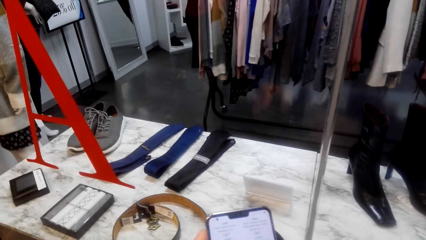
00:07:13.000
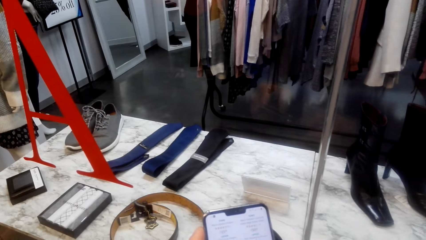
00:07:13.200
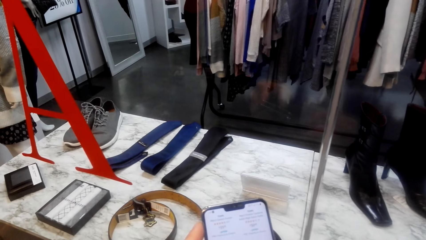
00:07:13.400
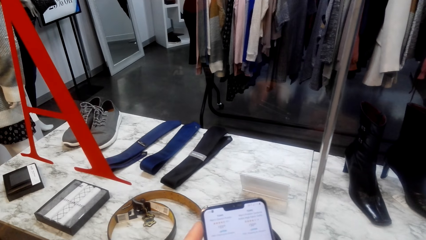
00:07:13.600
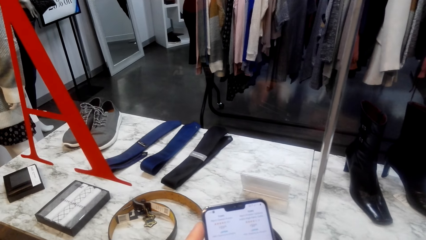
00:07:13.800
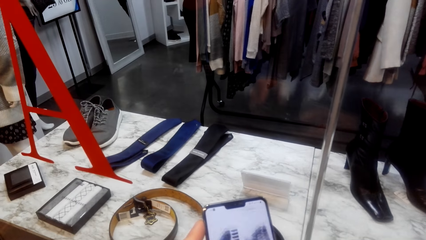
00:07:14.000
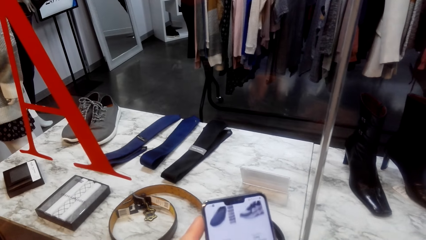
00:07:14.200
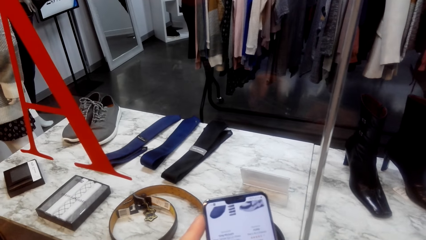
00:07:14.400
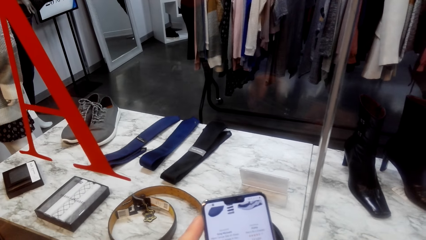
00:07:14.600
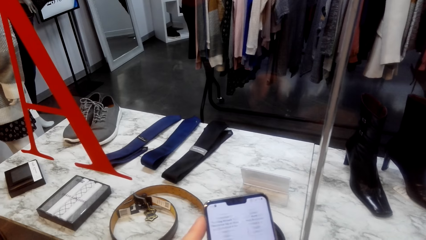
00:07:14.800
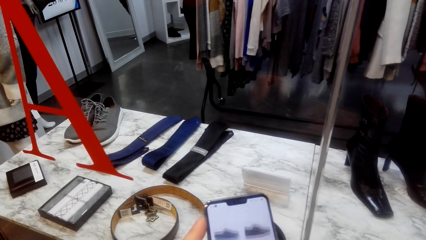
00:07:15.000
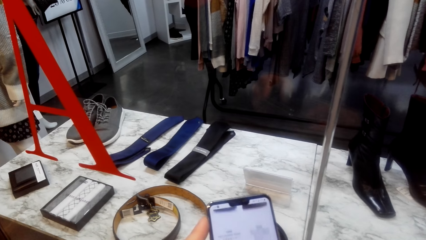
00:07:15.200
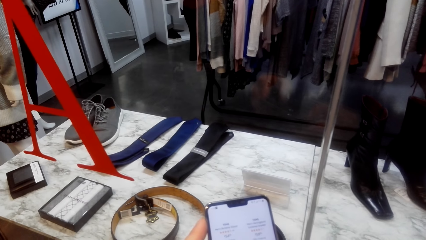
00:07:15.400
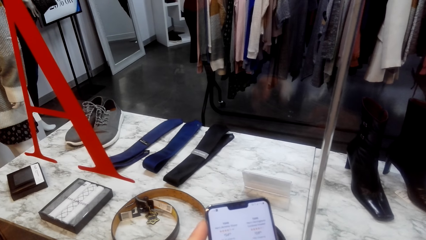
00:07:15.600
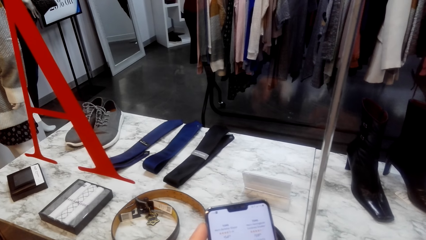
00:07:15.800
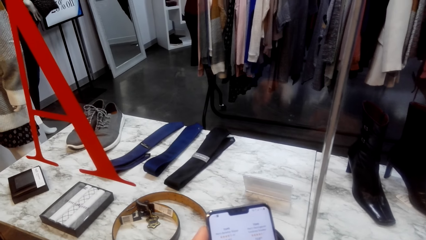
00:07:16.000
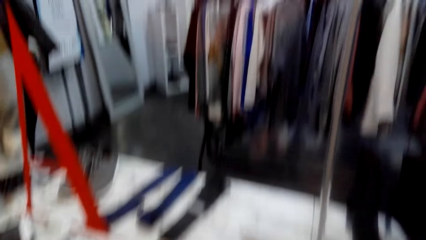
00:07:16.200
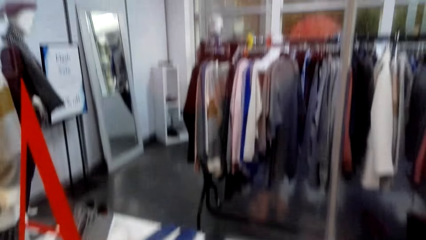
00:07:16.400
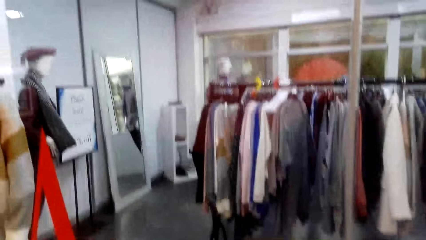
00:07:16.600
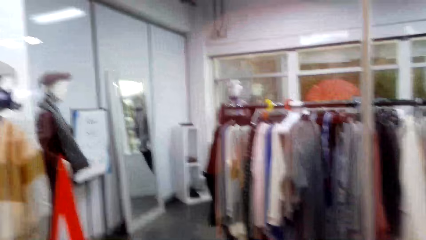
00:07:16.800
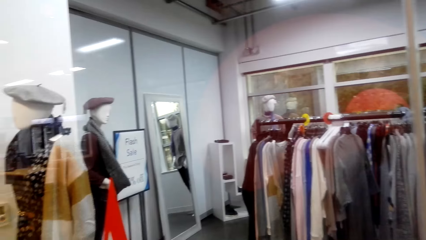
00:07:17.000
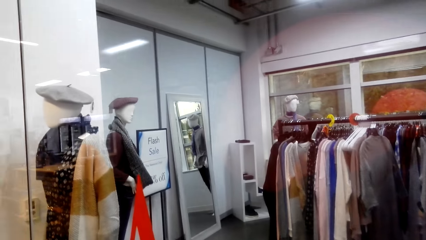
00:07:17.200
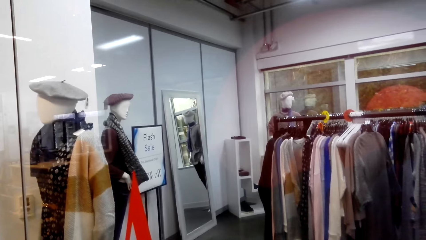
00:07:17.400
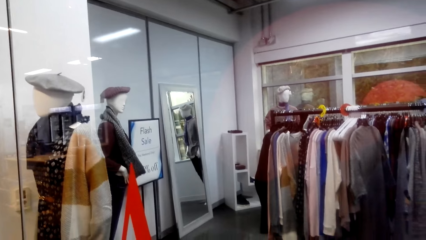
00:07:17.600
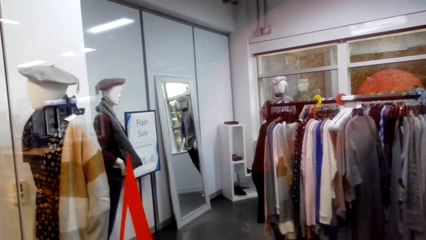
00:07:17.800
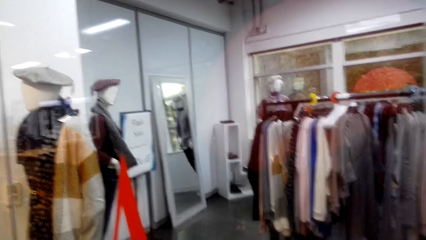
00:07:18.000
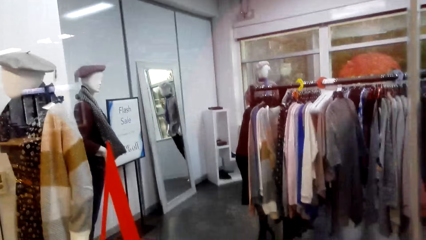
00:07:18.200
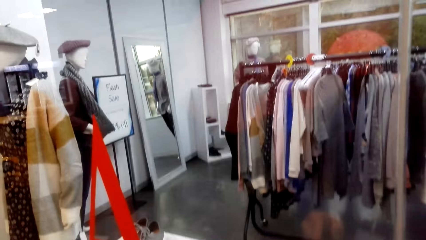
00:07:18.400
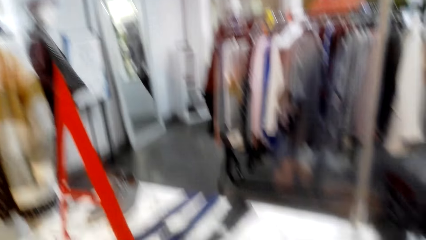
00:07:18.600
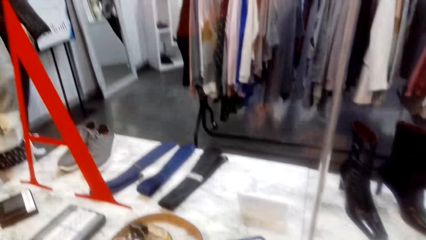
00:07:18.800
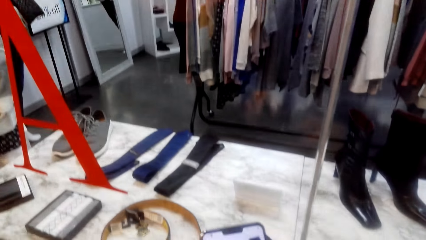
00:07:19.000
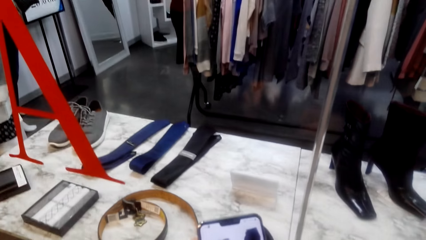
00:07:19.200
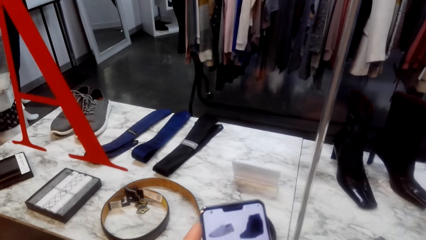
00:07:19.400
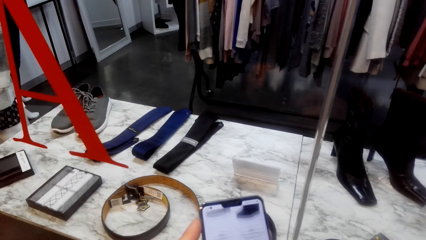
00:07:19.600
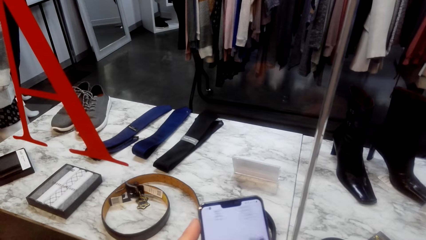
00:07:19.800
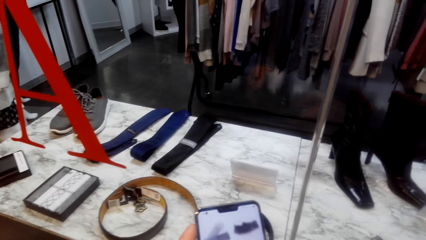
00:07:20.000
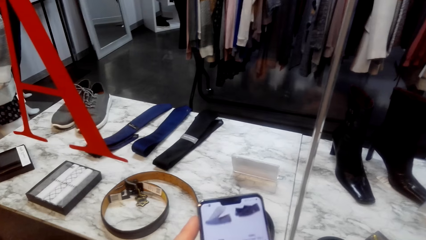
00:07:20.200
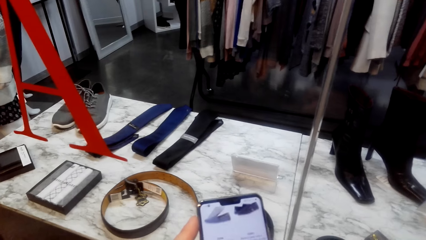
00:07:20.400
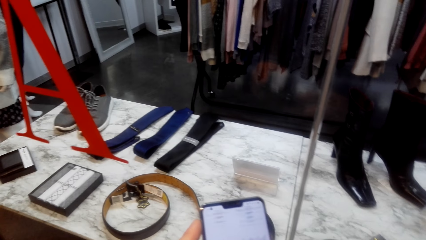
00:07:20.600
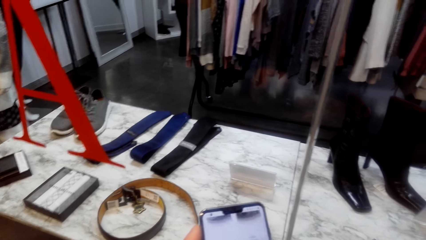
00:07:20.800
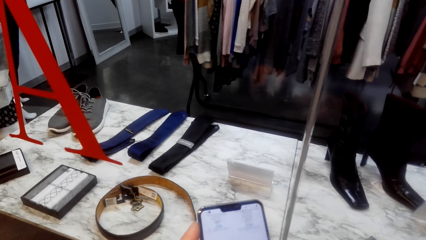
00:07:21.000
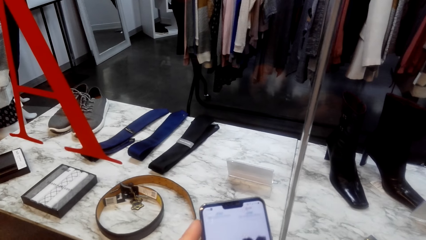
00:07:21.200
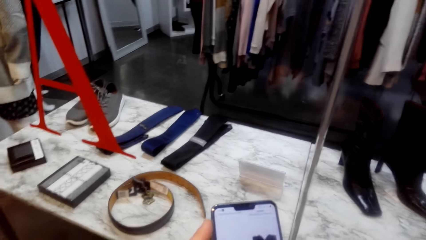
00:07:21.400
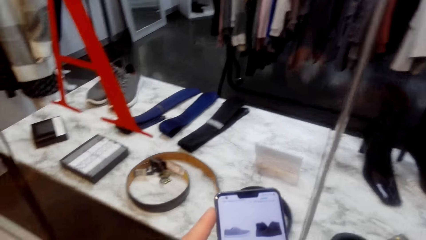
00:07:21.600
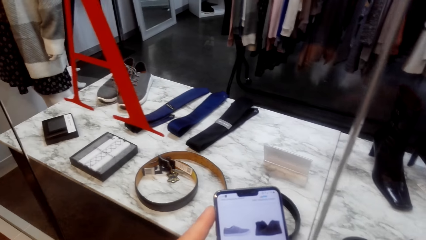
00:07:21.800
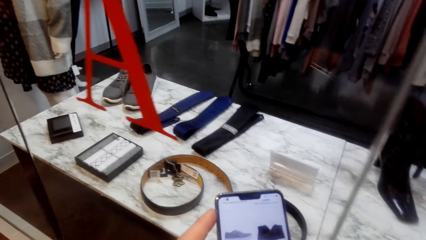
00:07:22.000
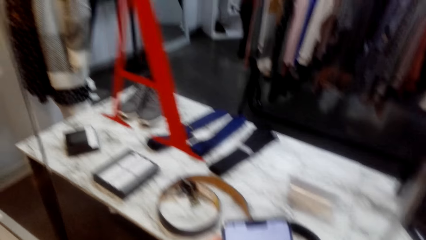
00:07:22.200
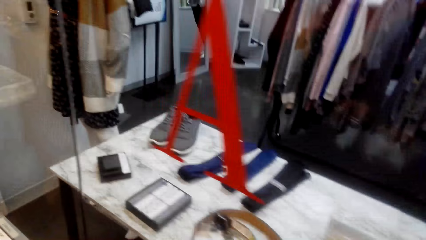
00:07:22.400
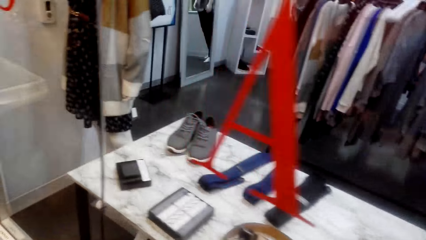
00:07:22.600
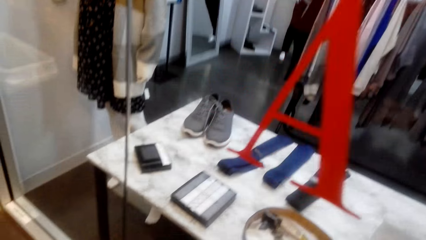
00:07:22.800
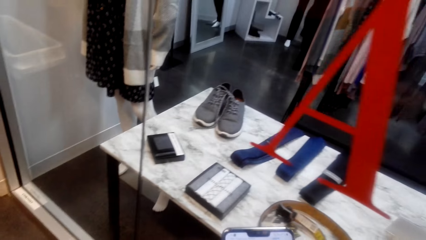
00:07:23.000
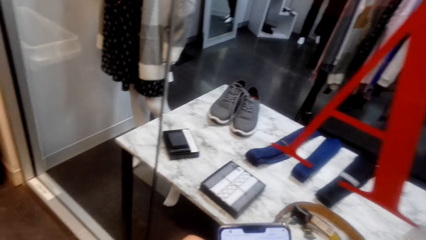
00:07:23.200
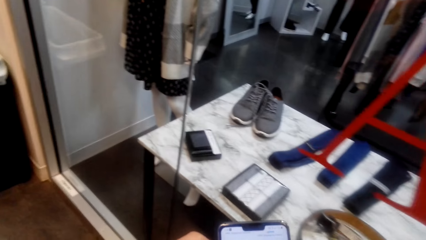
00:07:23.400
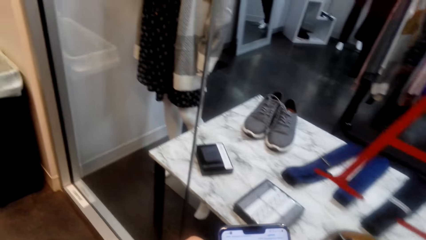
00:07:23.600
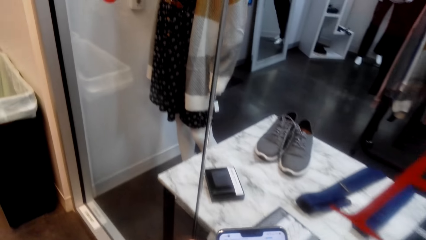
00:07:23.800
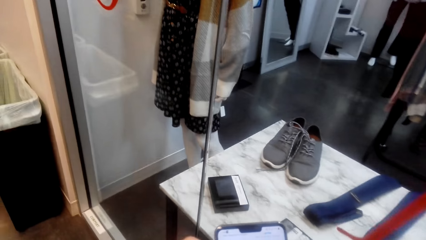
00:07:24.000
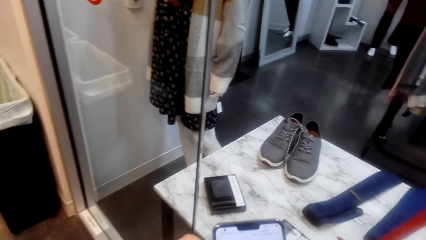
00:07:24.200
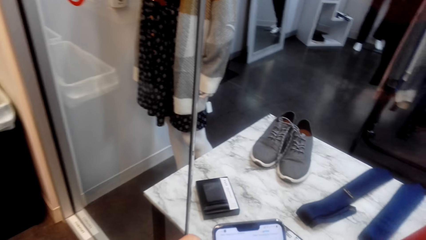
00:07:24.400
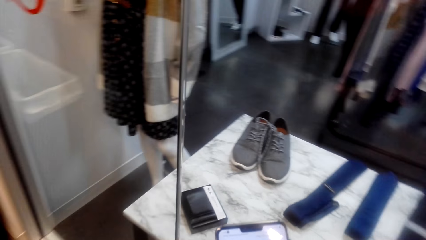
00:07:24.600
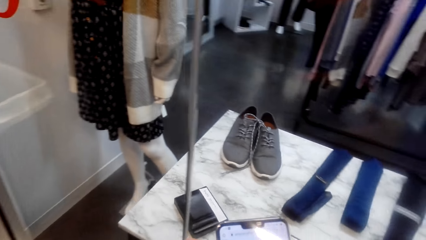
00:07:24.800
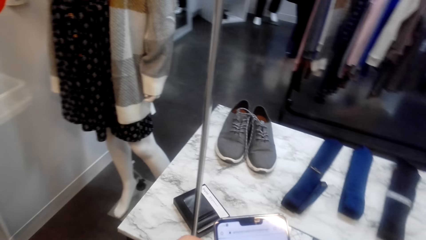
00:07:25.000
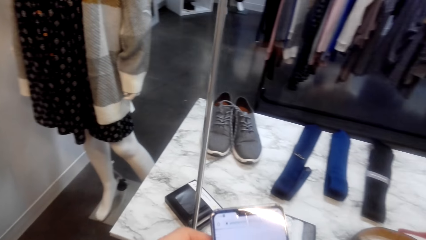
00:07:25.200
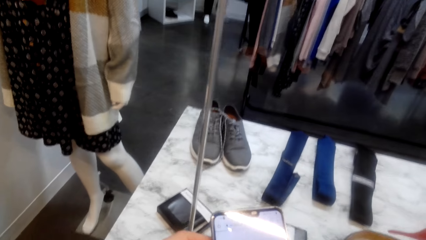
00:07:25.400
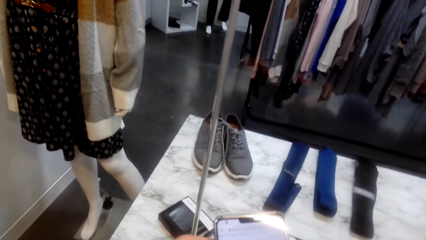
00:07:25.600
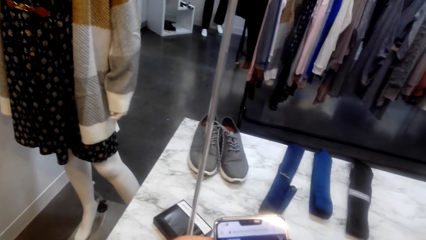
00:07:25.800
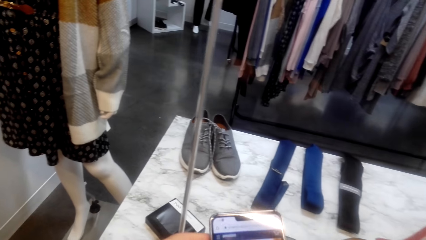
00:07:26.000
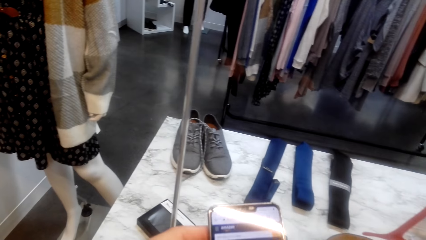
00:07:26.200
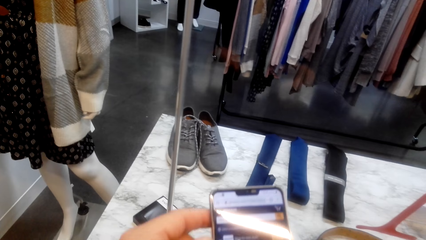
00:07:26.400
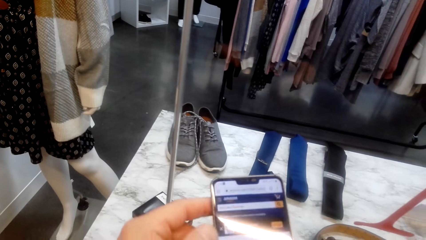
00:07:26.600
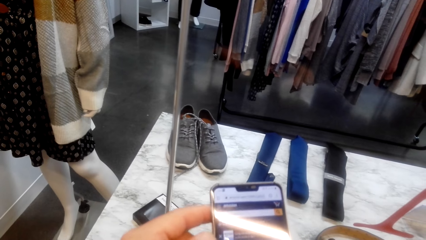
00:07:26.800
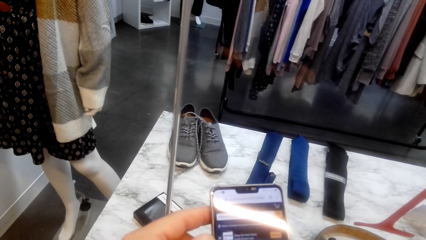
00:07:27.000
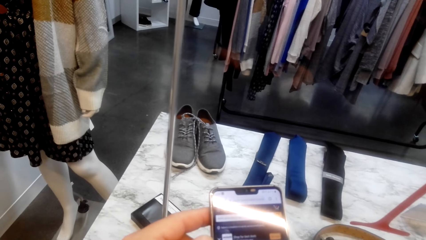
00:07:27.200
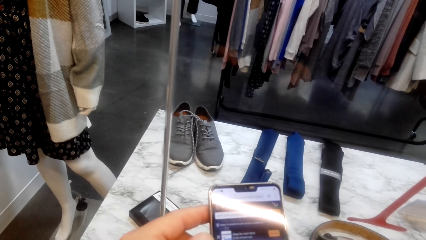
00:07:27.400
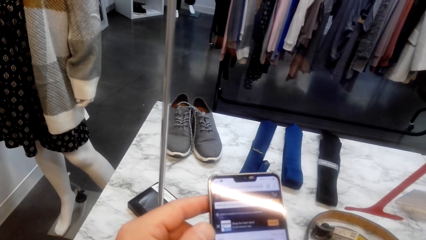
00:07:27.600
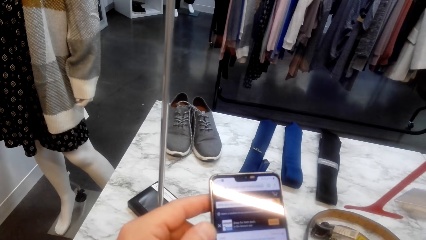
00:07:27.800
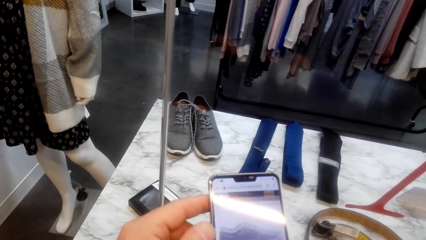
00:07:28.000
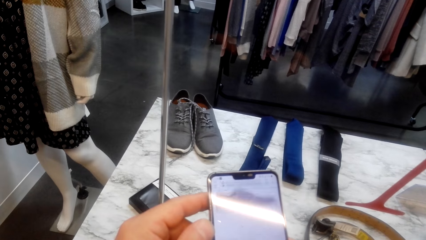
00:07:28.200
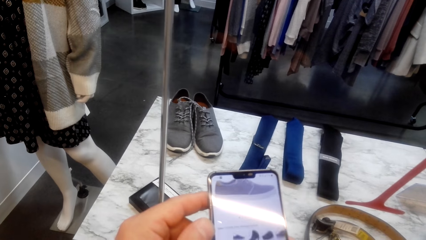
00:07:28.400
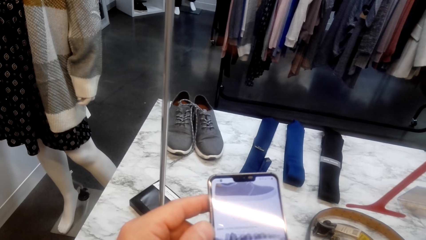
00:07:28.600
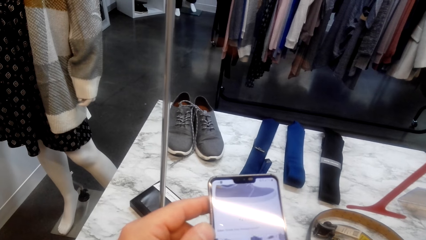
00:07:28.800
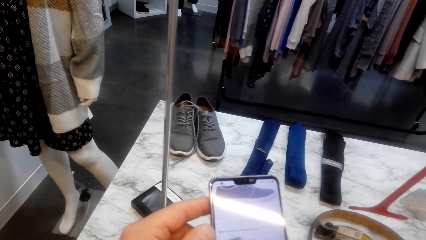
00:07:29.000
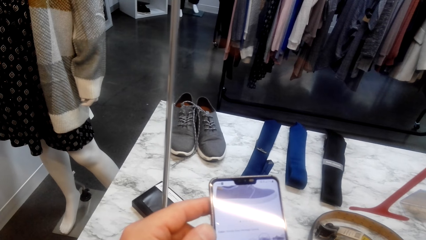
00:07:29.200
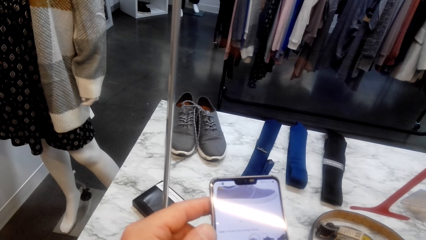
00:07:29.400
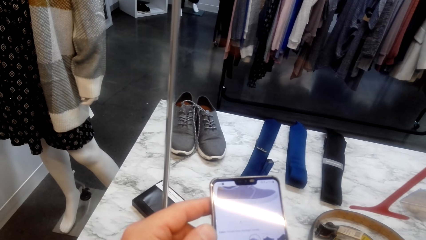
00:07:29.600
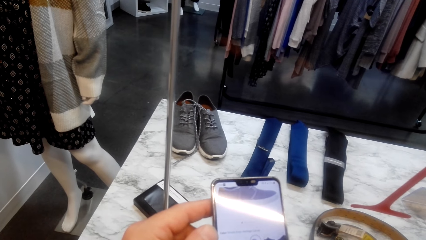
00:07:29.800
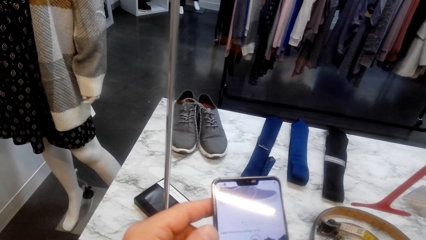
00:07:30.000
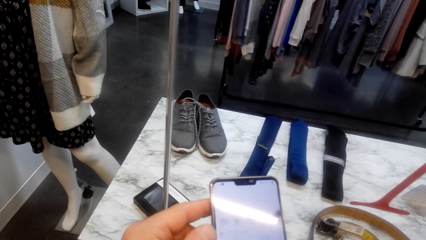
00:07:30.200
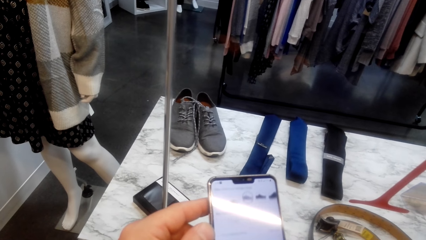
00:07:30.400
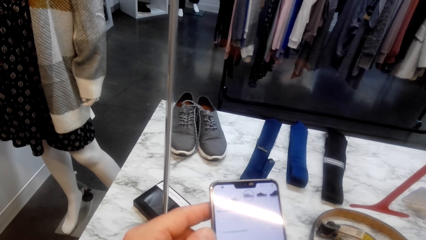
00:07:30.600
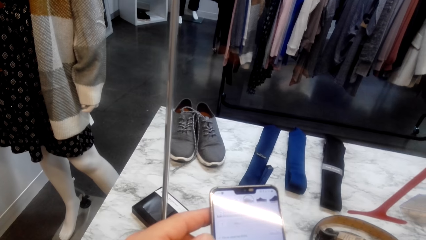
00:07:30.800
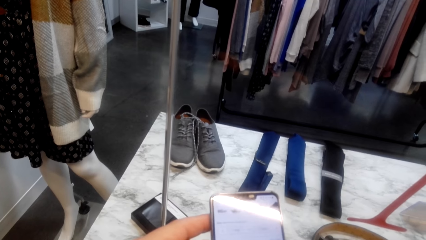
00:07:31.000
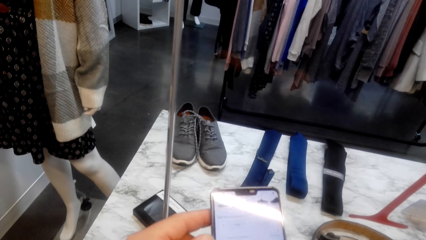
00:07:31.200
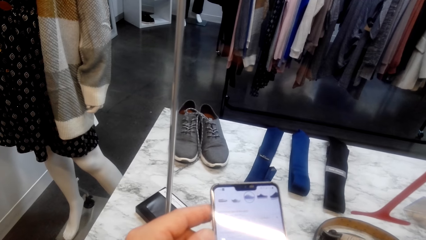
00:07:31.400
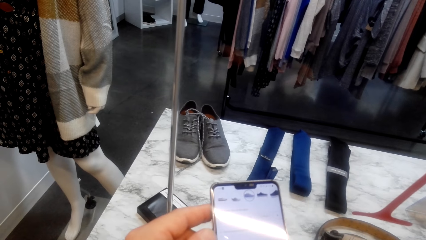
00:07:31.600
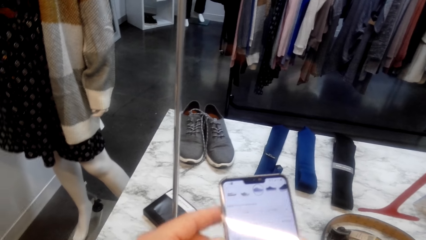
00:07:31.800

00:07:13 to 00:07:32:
The camera wearer scrolls his phone. They look around. They scroll the phone. They walk around. They scroll the phone.
